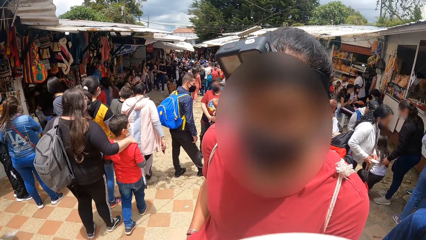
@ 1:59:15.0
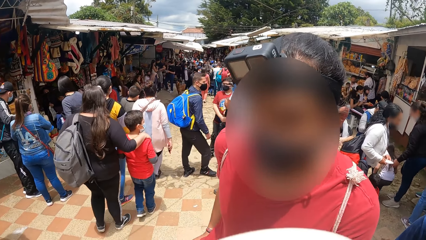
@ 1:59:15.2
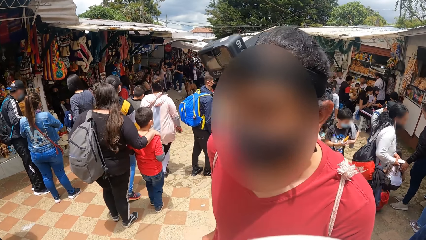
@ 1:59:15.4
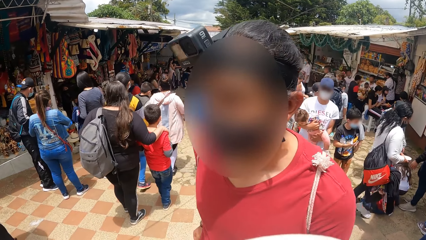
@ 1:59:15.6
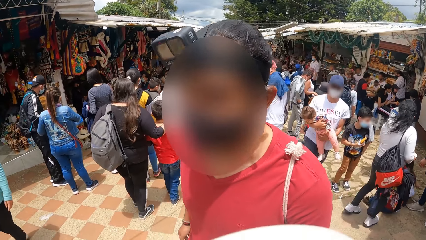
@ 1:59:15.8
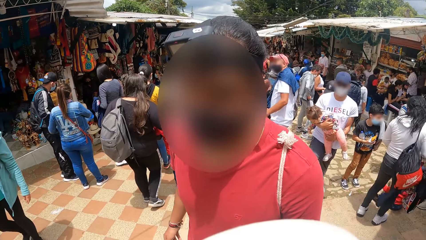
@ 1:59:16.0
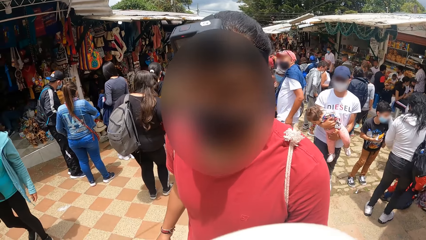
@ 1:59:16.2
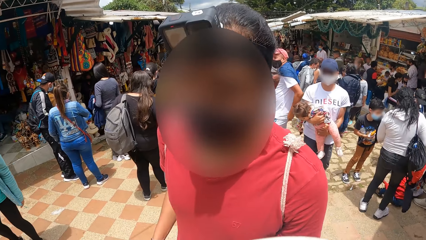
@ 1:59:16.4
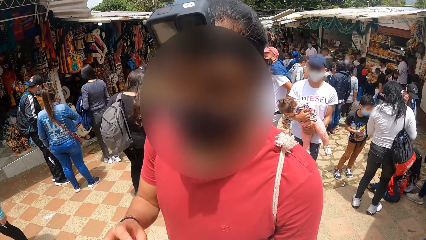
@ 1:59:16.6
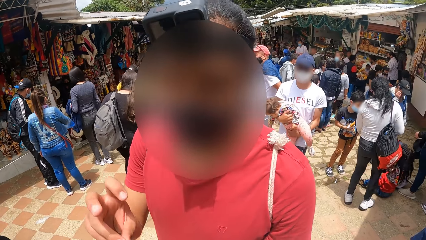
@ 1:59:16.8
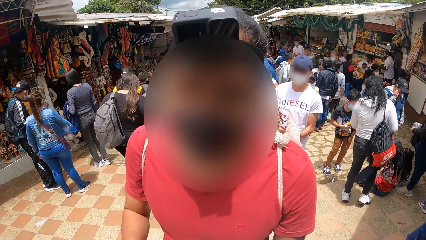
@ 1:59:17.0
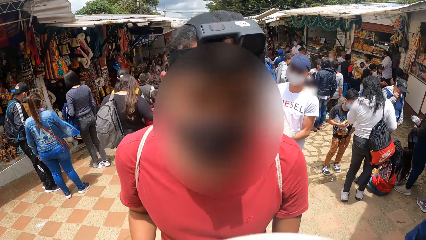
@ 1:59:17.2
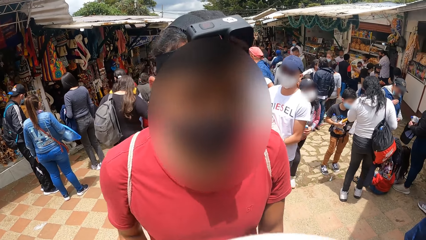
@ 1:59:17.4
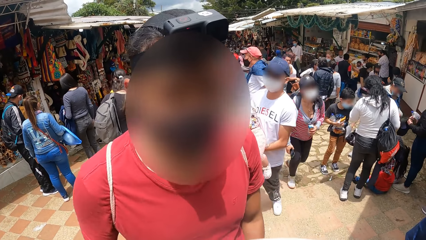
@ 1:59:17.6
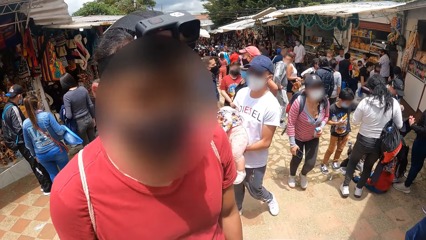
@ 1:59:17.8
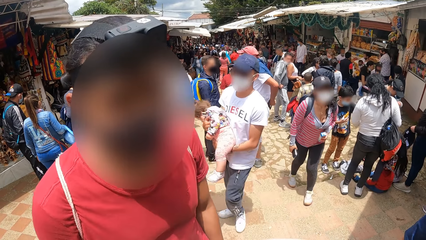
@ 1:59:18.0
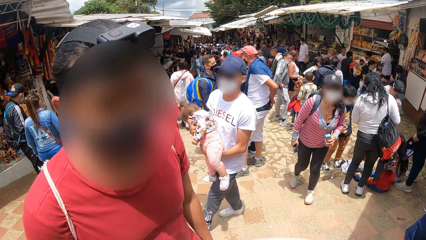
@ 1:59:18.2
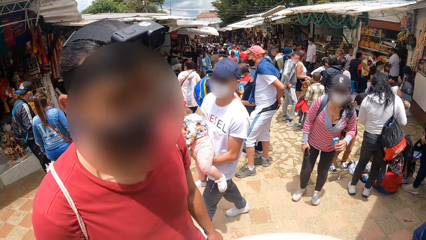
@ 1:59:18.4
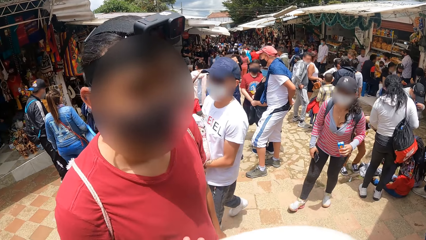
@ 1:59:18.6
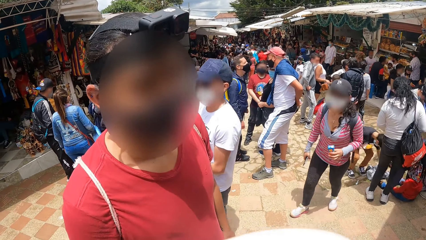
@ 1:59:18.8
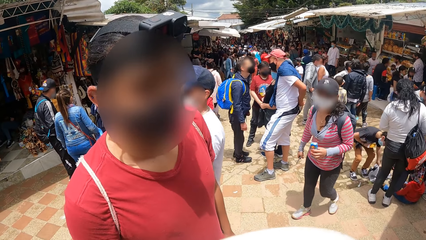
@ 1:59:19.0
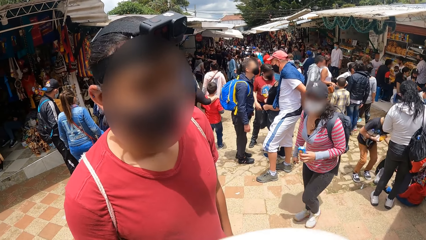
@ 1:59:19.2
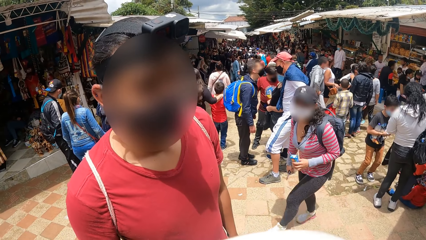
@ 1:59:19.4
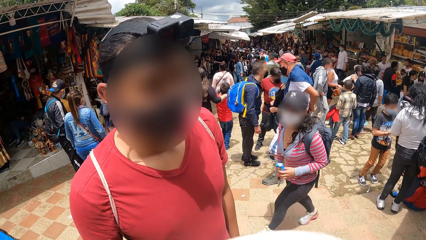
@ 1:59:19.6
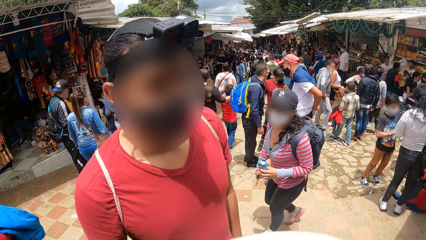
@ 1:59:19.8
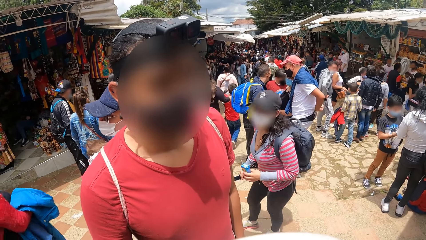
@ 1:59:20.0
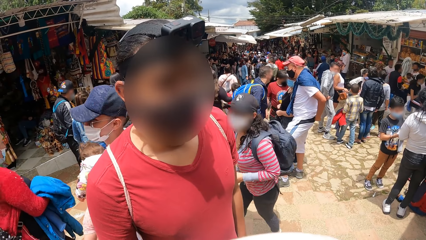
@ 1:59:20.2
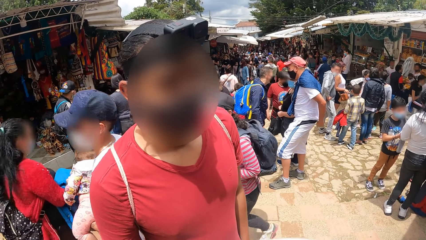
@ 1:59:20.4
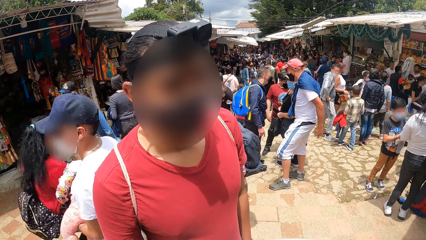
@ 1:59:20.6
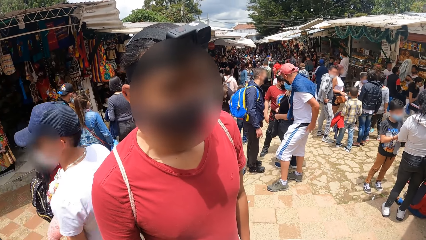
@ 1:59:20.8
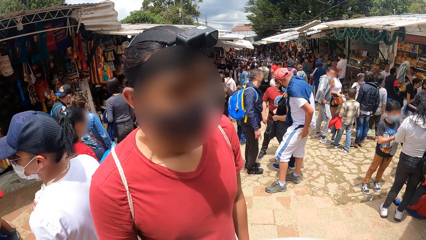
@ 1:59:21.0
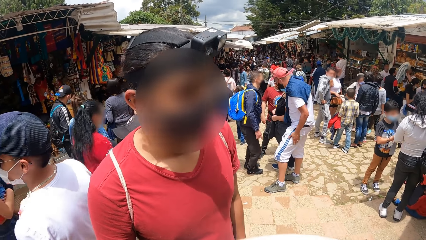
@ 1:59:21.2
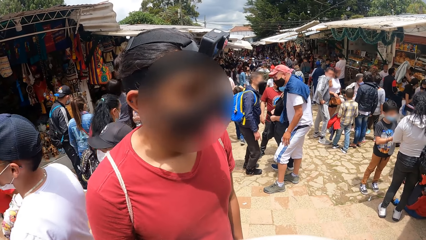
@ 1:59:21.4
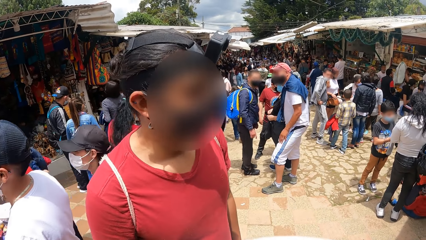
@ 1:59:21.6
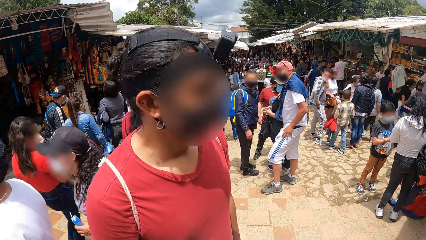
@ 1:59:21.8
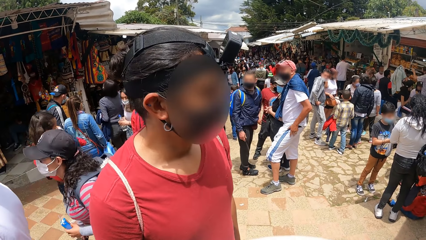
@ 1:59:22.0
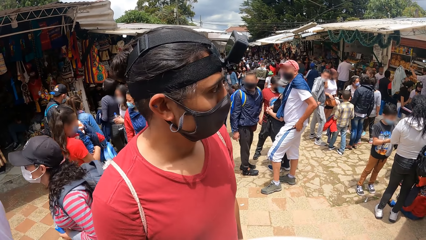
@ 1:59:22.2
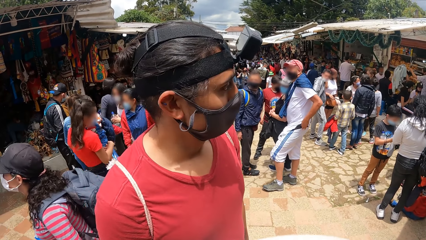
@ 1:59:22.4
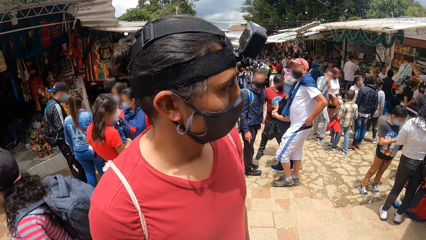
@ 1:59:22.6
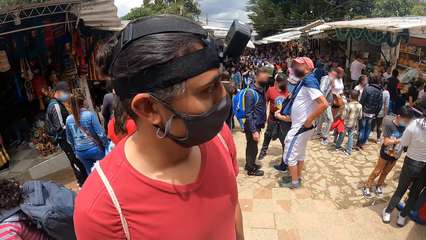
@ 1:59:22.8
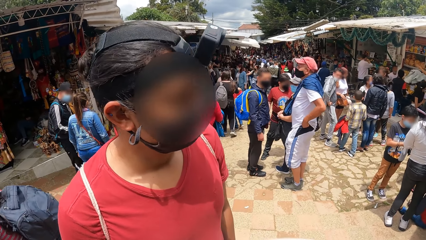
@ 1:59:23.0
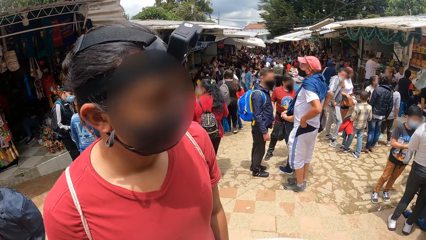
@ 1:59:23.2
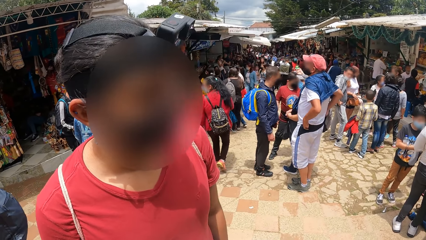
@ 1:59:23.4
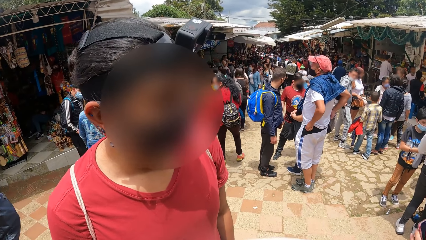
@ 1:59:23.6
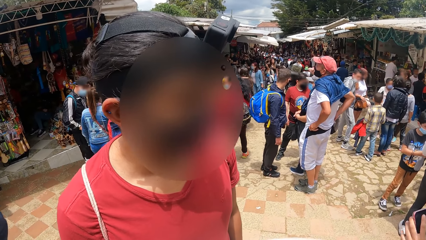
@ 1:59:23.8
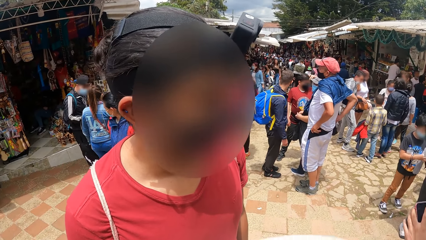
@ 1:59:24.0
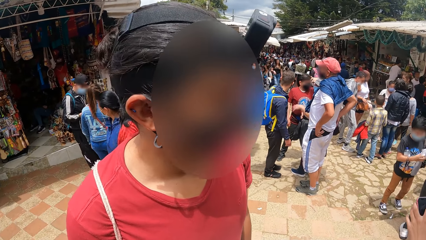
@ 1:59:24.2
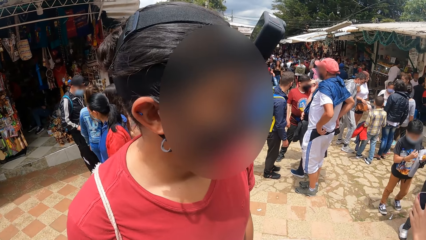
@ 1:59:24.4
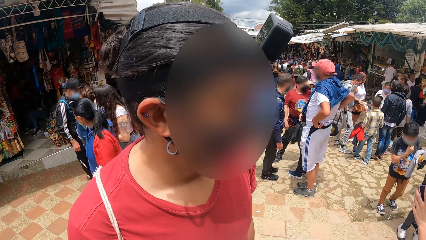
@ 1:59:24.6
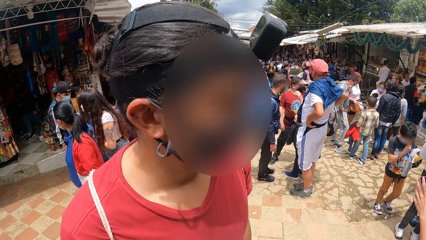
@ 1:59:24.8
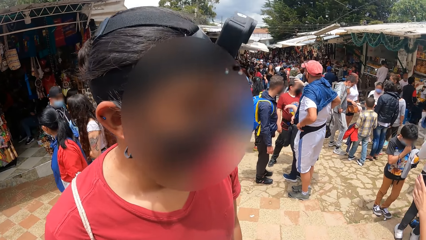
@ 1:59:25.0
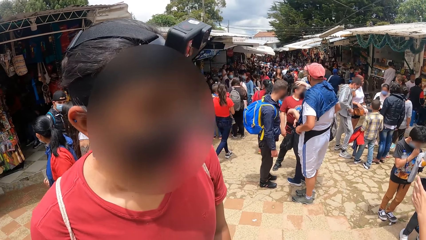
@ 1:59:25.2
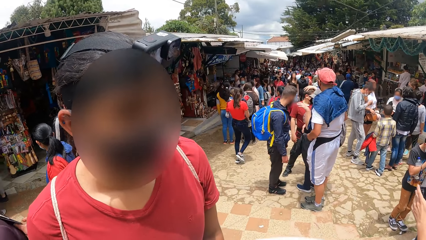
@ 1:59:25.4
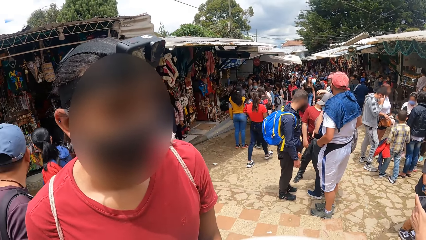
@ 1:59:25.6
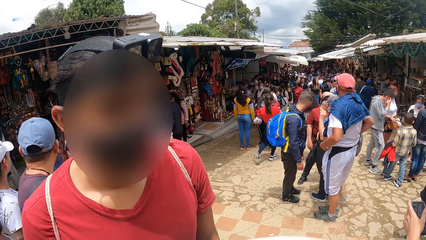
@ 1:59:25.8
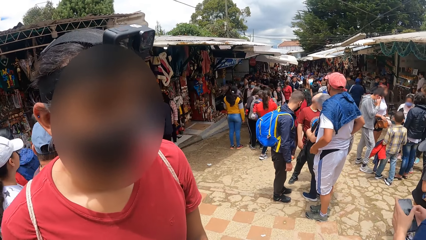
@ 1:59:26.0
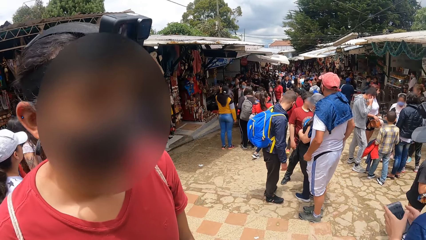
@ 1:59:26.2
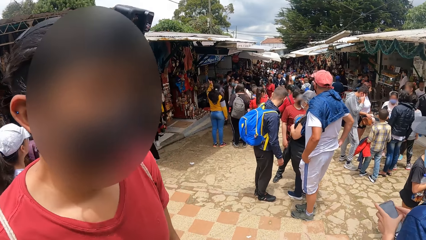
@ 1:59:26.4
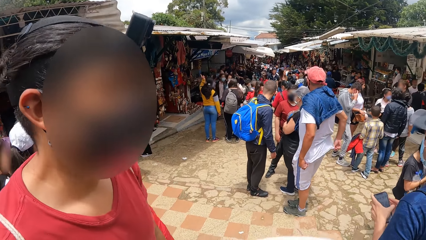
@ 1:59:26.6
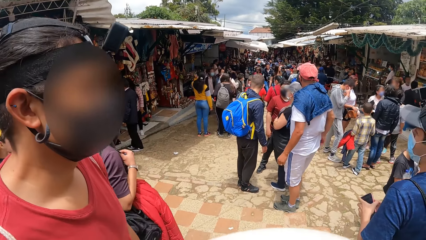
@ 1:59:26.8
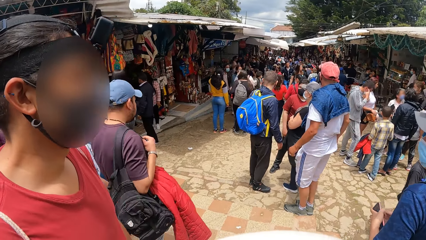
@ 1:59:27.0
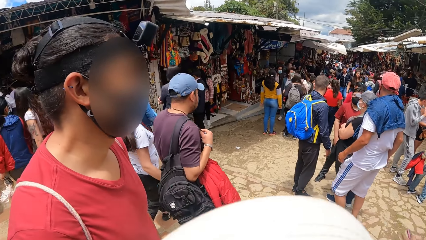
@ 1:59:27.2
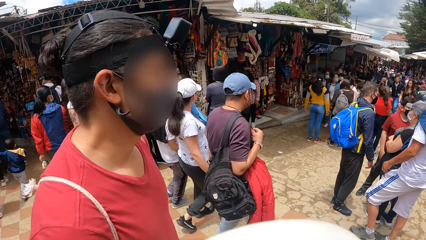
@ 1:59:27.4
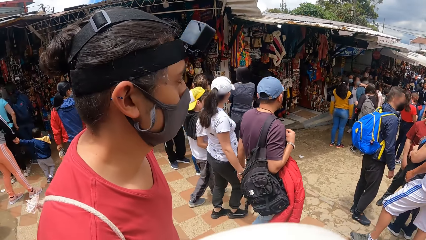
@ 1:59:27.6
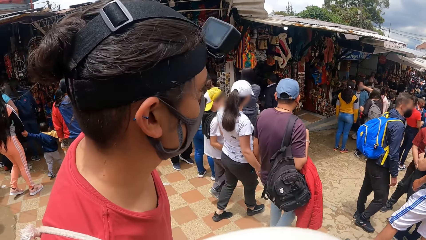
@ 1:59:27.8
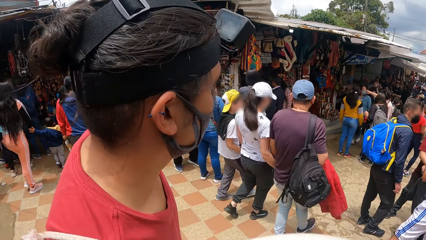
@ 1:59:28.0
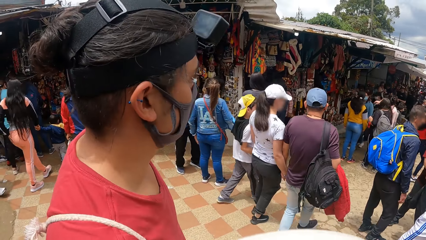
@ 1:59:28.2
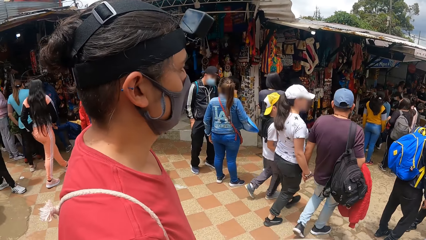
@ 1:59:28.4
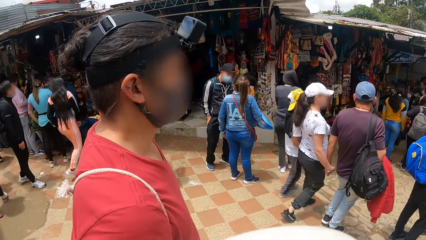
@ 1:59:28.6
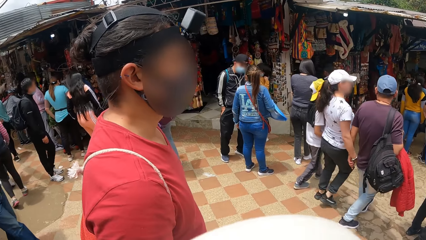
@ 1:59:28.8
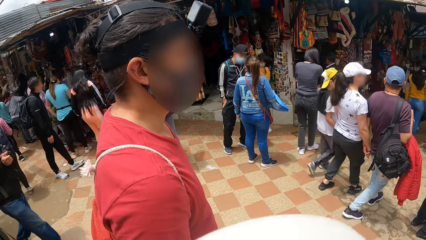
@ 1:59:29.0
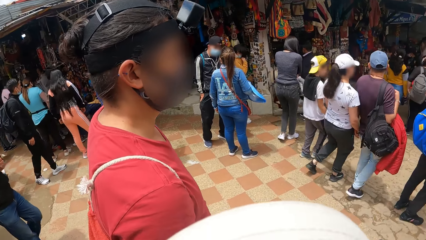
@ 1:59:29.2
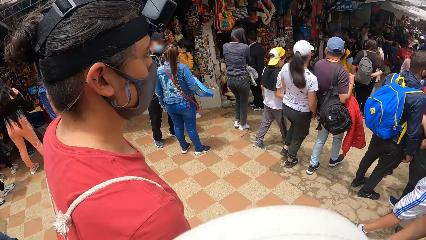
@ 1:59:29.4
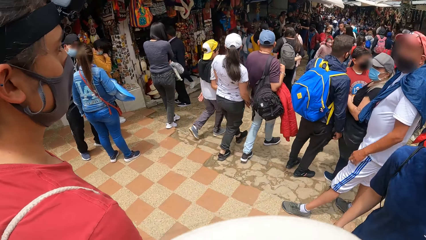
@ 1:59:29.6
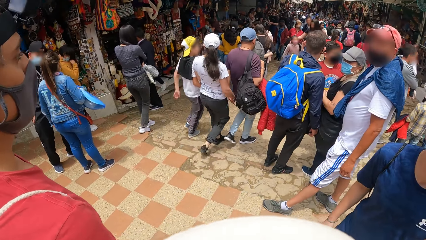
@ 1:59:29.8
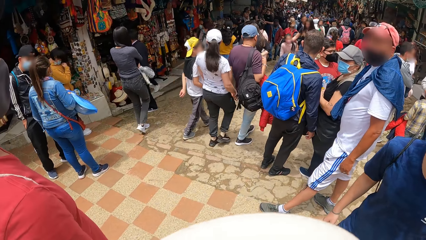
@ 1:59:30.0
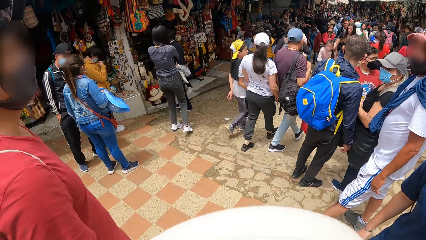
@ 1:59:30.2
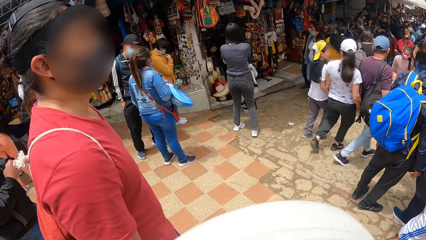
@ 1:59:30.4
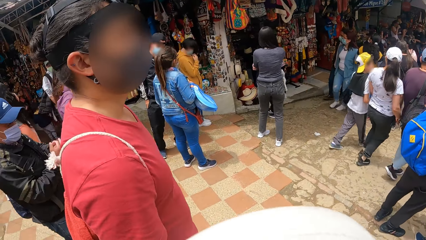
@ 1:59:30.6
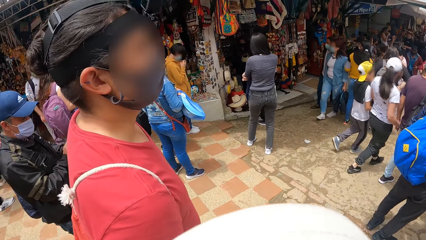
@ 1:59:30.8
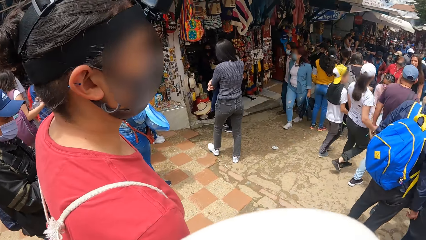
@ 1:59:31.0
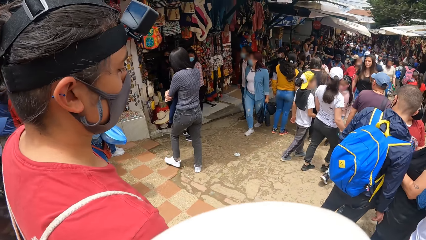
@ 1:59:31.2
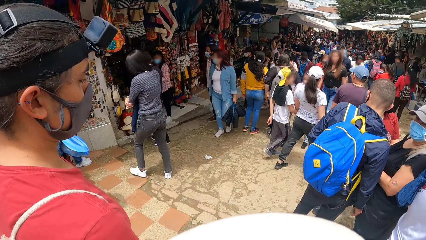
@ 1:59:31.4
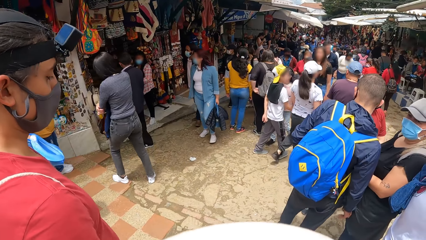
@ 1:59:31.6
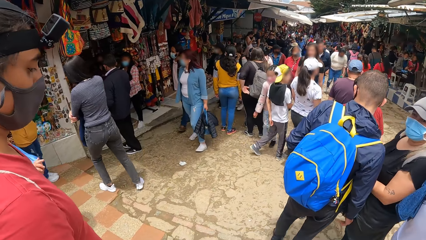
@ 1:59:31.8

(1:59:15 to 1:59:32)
A man gesticulates with his right hand. A person holds the phone with the right hand. The camera wearer speaks to another person. They walk forward with the man.
